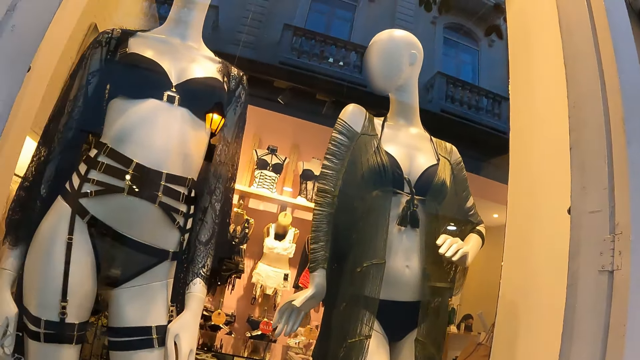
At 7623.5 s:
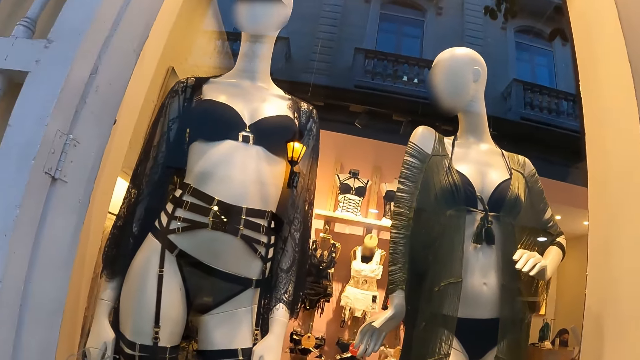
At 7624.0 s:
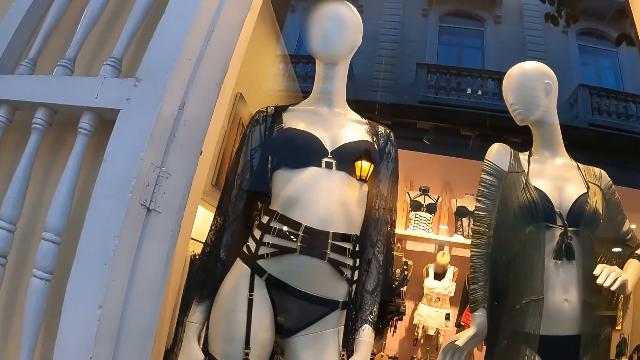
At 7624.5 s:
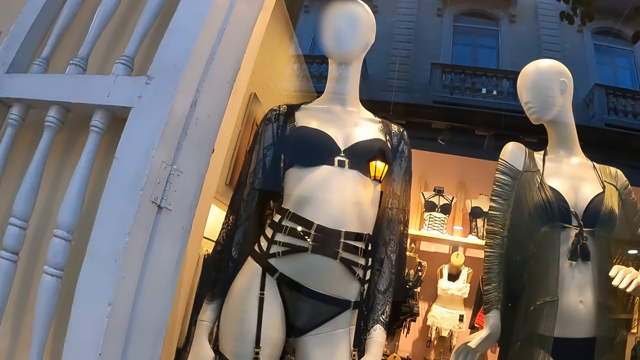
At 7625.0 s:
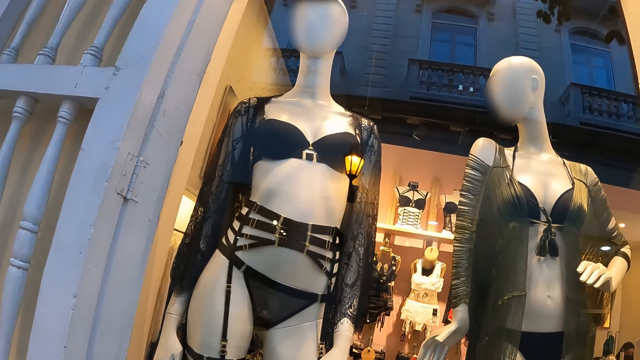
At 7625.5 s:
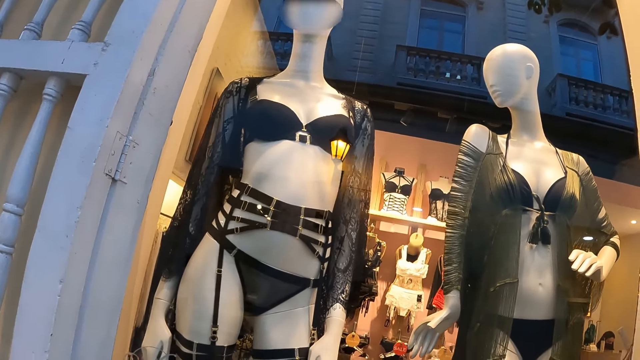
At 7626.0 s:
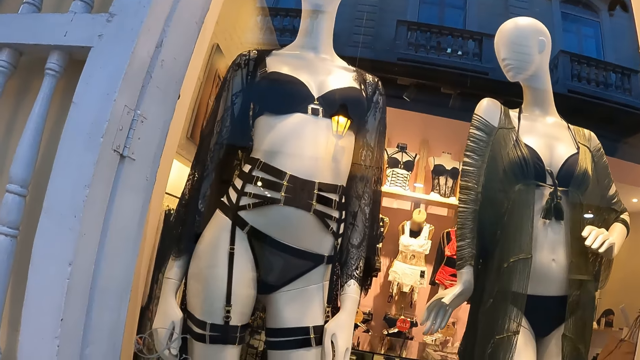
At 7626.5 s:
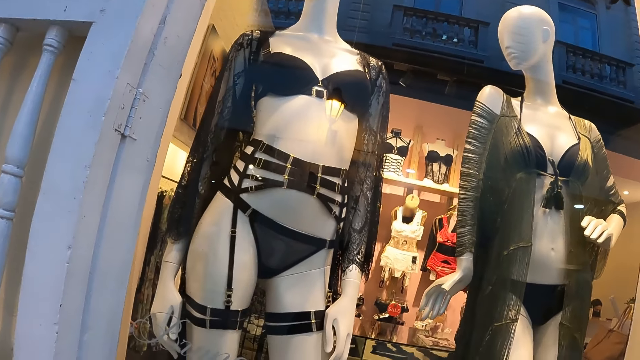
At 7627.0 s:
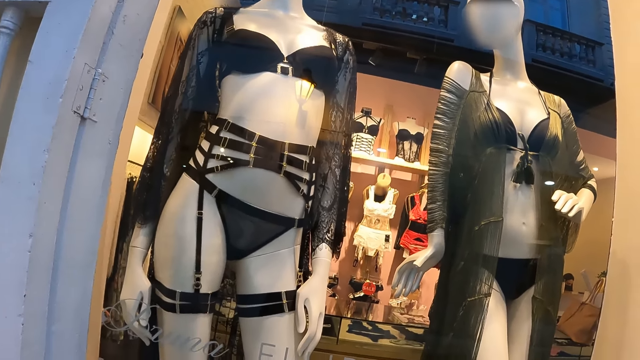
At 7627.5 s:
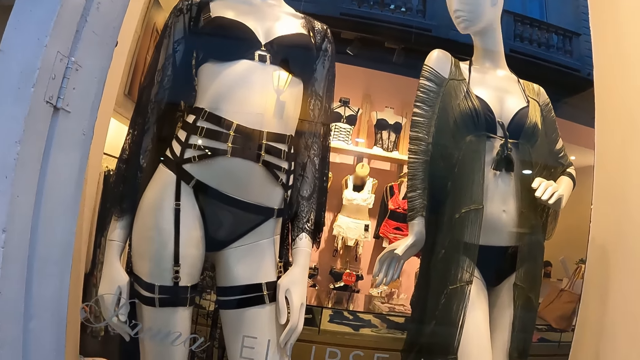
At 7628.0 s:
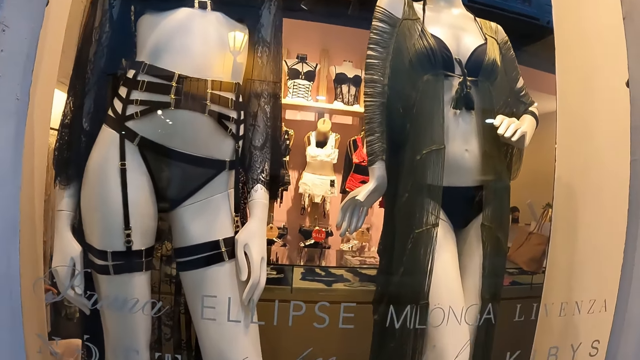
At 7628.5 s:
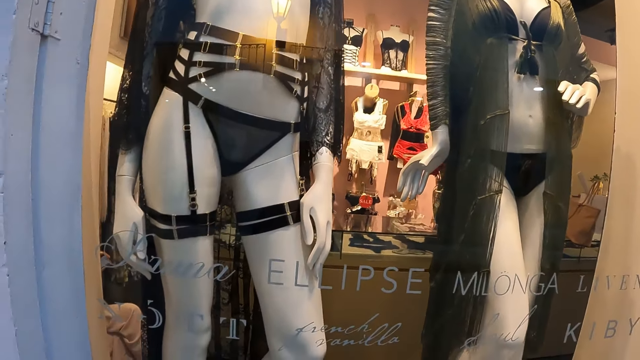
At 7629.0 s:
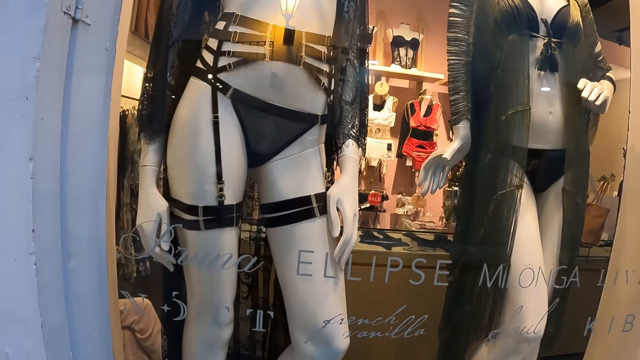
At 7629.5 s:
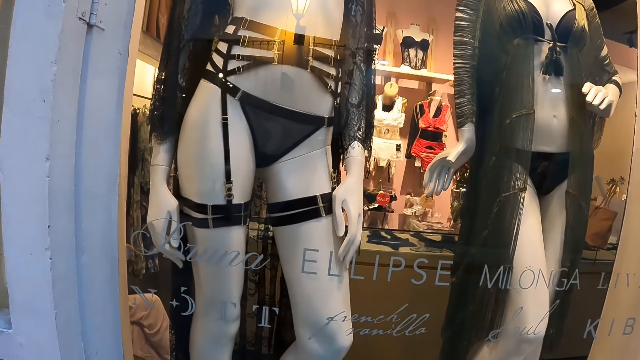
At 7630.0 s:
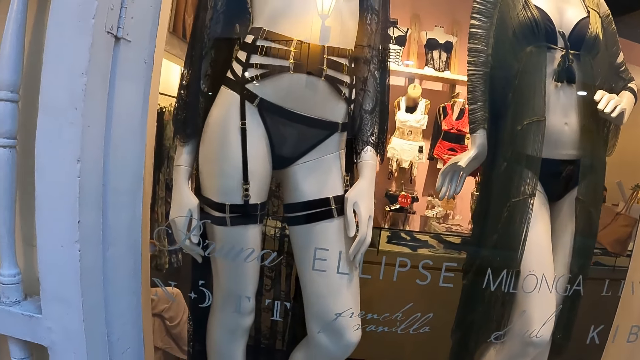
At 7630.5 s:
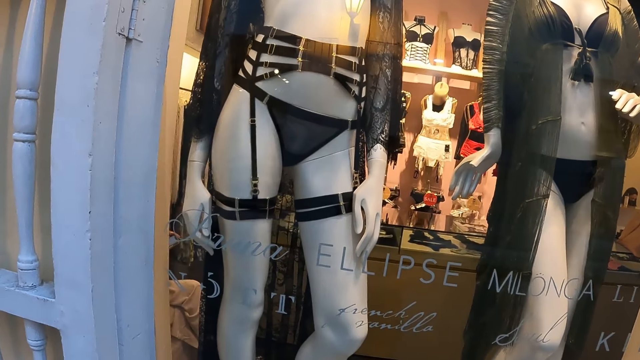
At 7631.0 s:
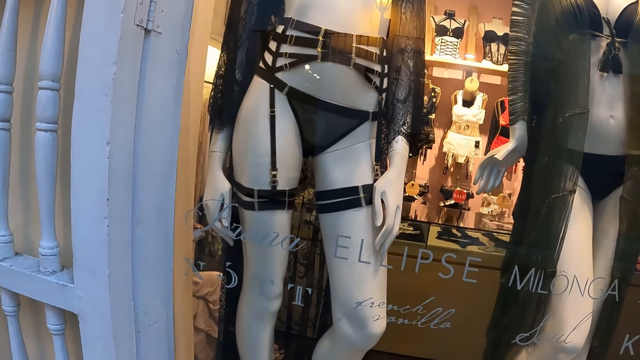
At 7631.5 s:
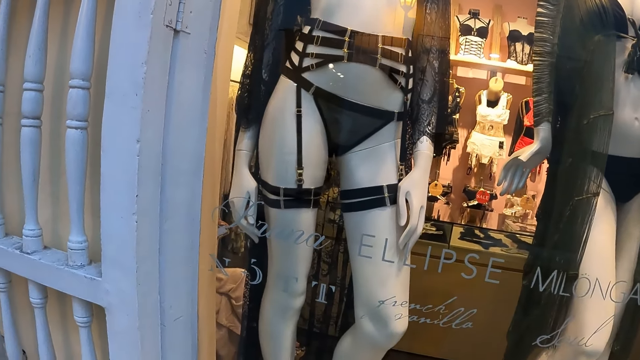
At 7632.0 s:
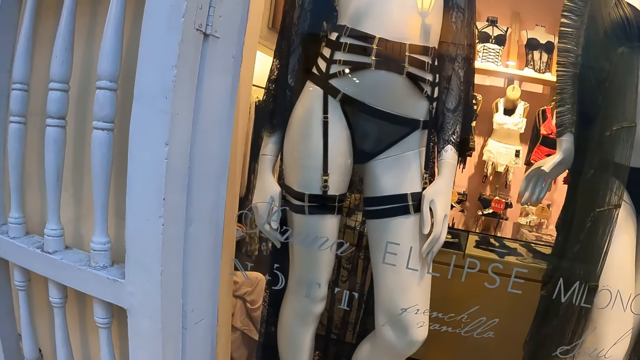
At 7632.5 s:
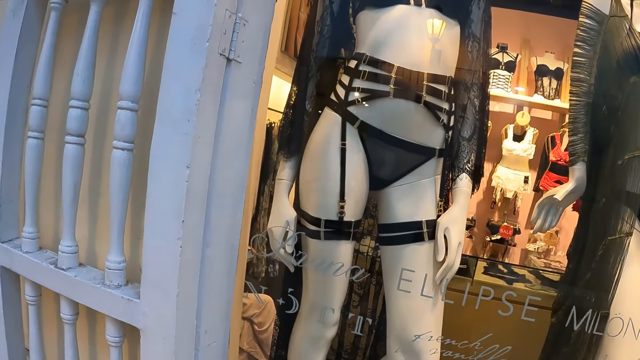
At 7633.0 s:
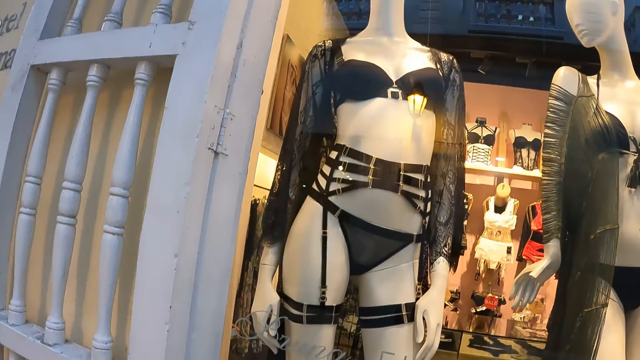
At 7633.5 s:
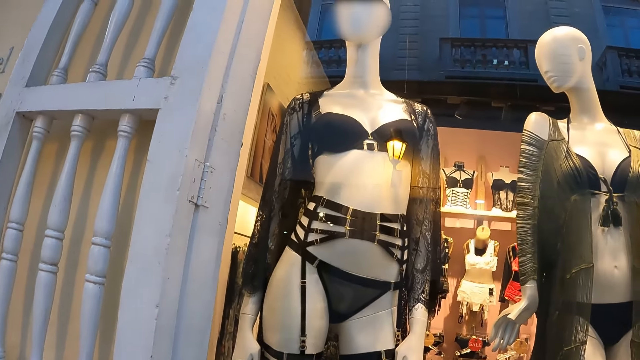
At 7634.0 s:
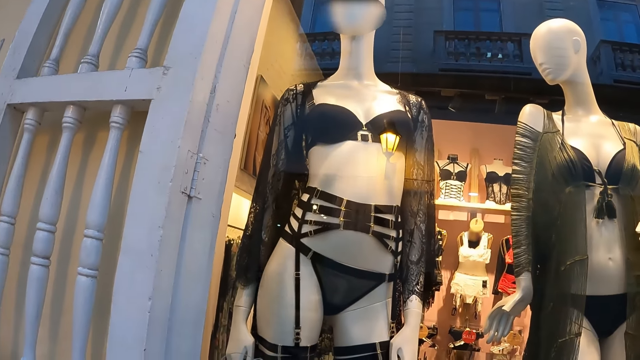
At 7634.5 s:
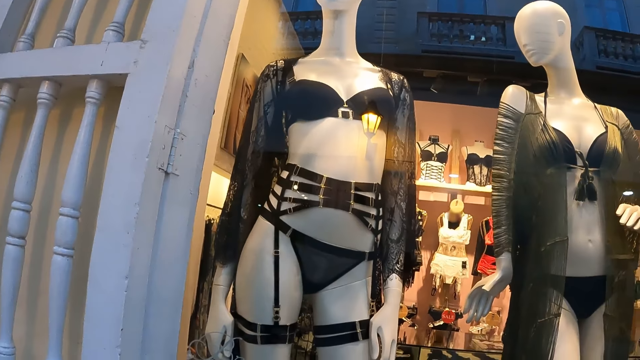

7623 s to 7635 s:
The camera wearer looks inside the shop through the window. They look around. They look at the clothes in the shop.

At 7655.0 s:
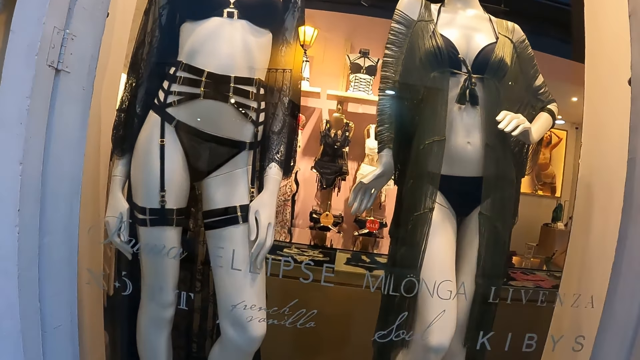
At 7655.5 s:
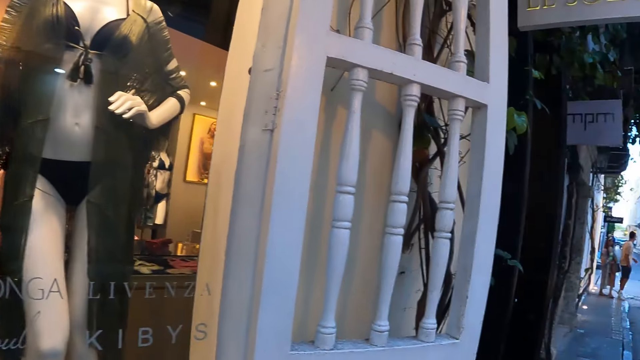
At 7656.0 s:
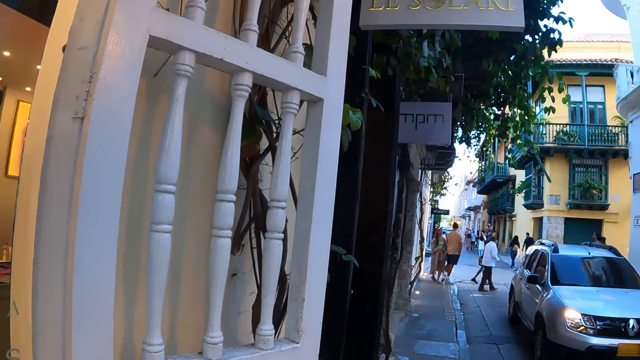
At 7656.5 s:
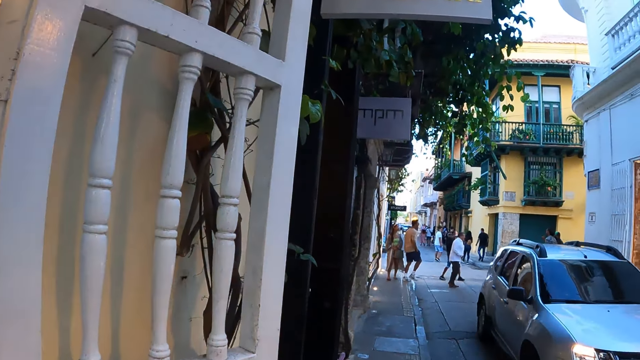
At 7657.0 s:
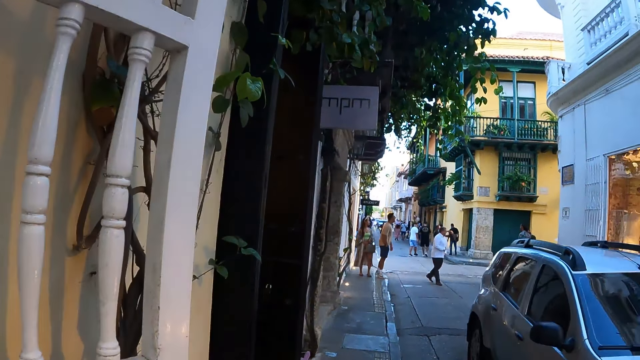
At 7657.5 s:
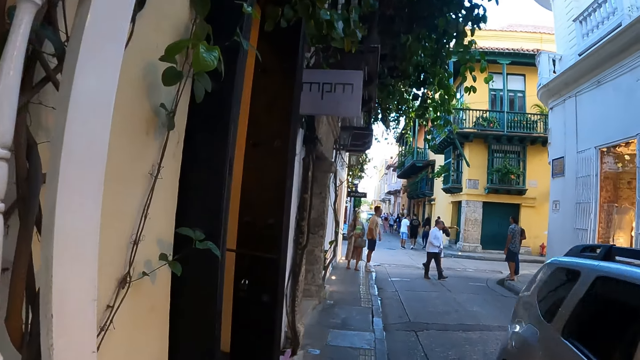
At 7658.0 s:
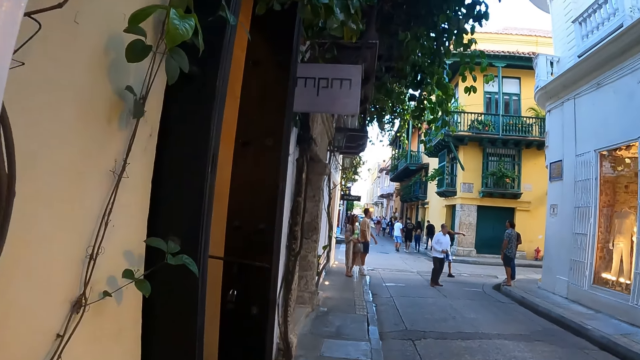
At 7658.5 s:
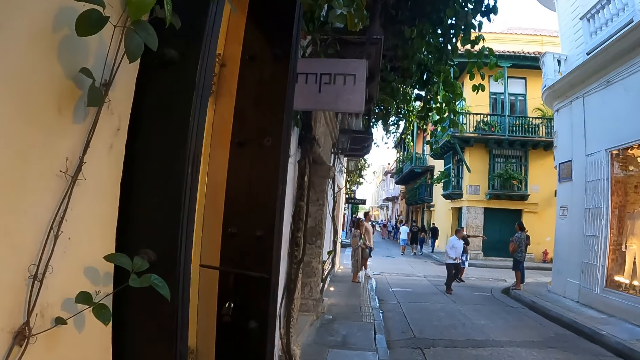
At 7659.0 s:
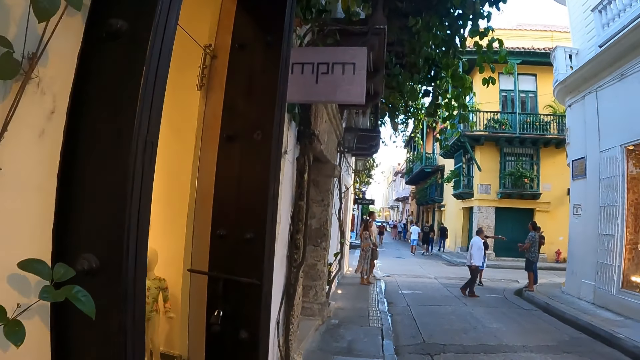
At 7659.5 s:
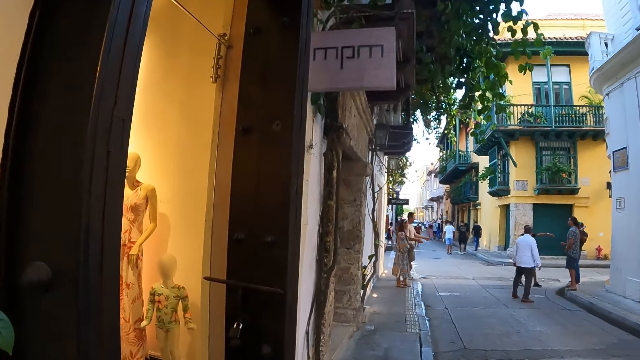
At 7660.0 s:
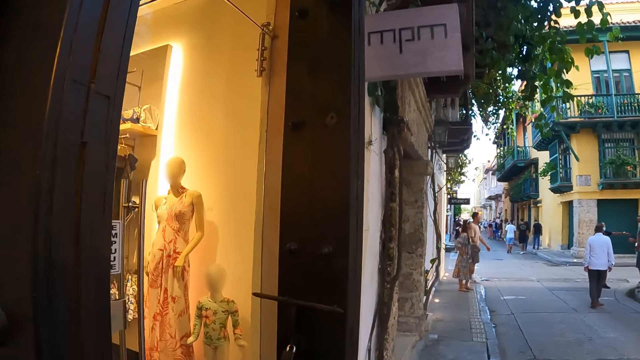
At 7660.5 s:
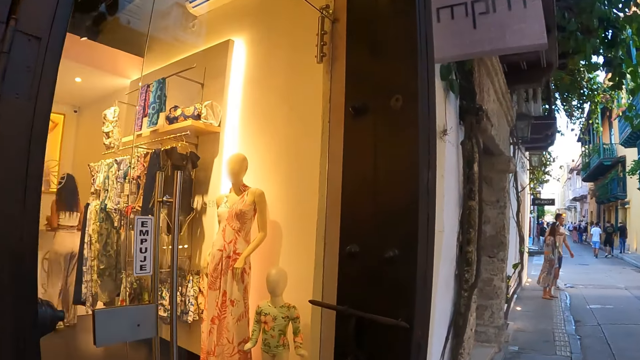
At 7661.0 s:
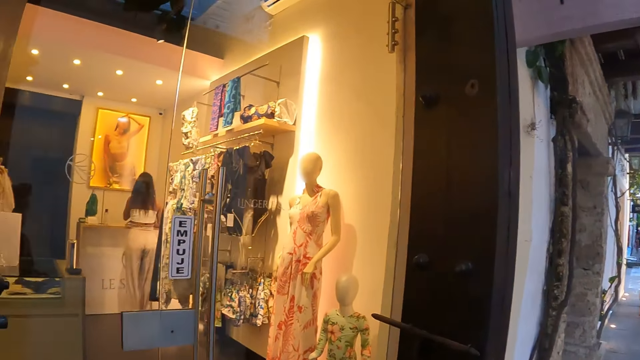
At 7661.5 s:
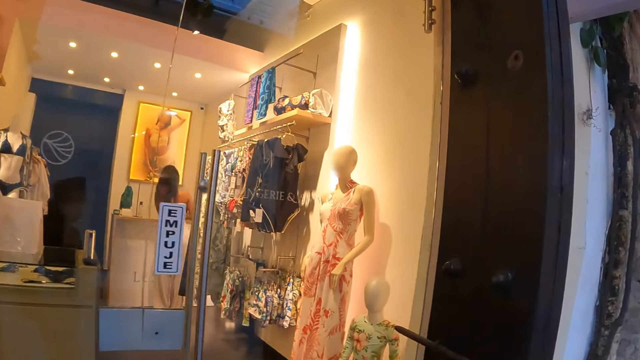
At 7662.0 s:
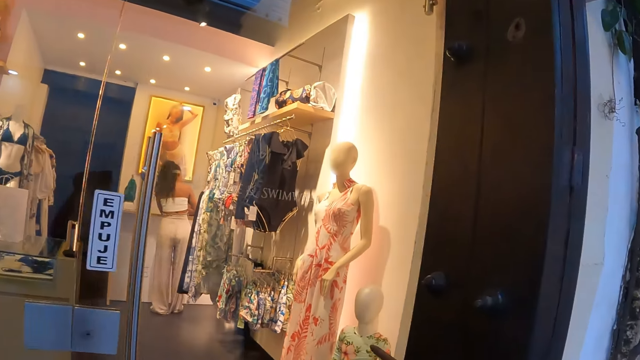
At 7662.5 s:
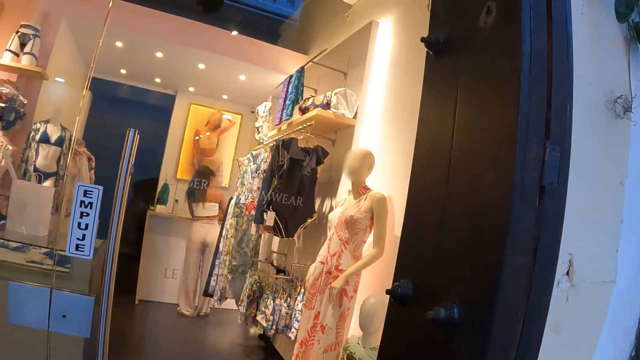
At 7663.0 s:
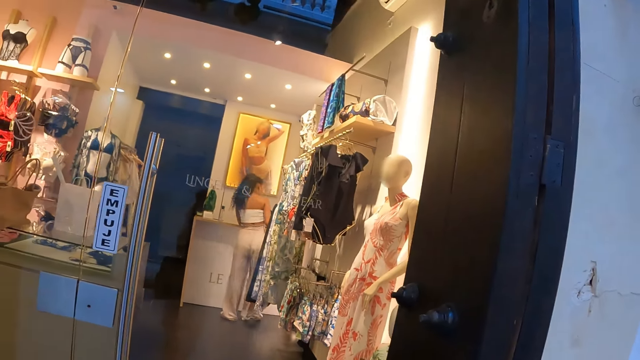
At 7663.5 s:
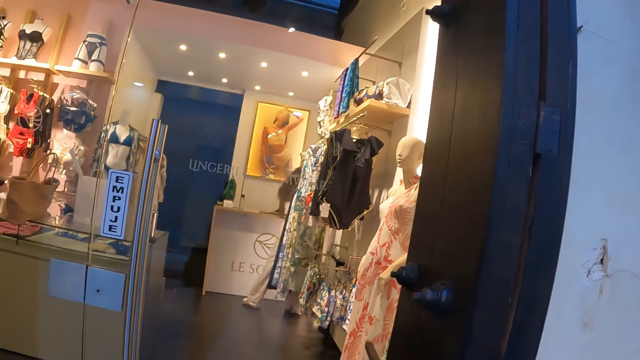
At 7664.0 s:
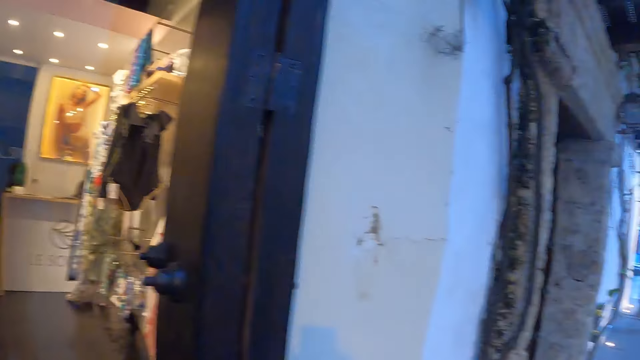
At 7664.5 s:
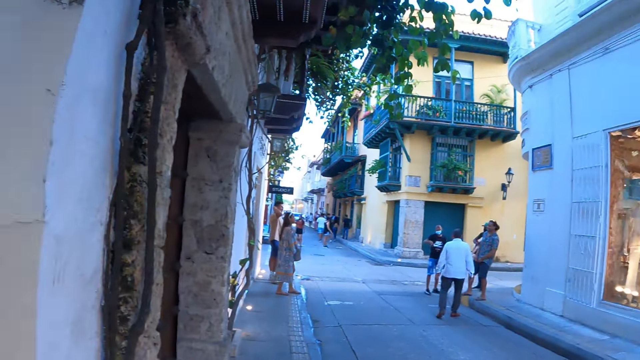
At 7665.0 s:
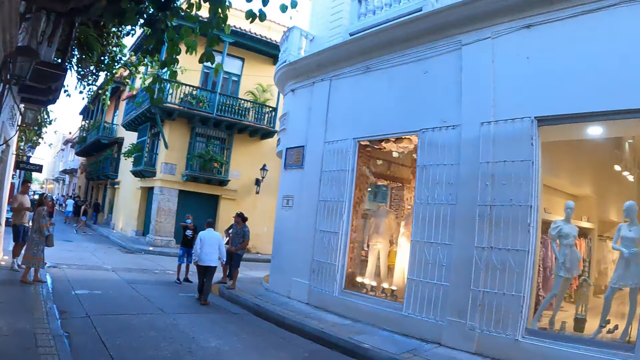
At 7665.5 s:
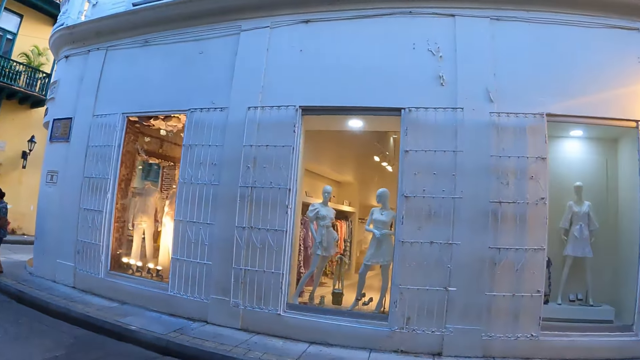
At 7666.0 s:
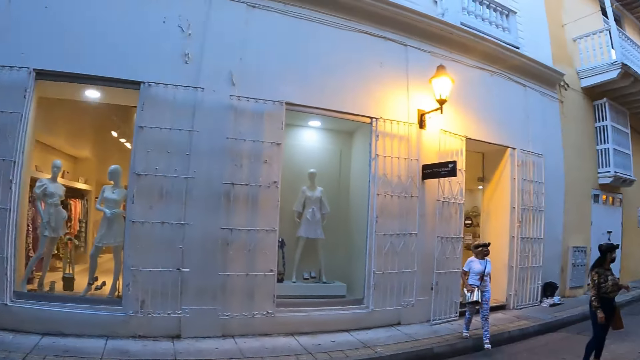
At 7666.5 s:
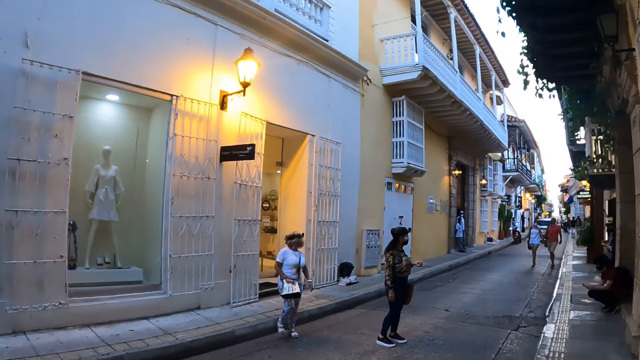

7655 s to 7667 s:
The camera wearer looks around the house. They walk around the street, walk around the shop. They look inside the shop through the window. They look around the road.
